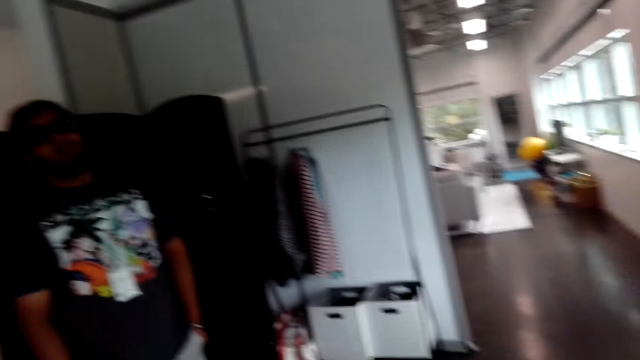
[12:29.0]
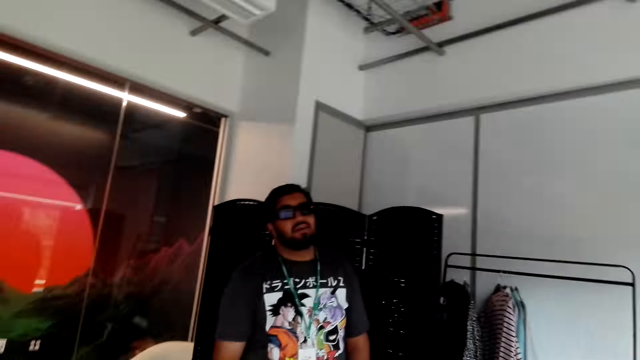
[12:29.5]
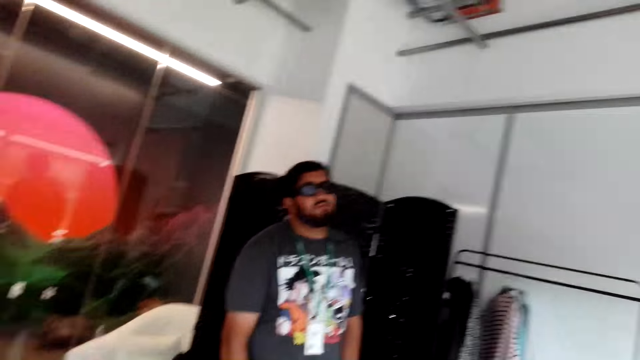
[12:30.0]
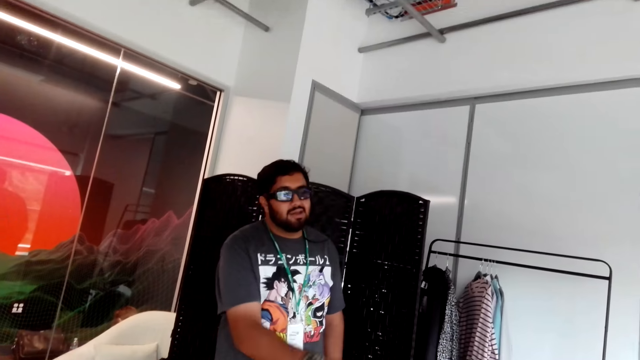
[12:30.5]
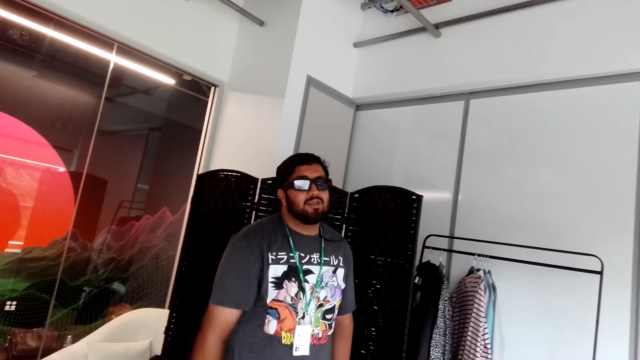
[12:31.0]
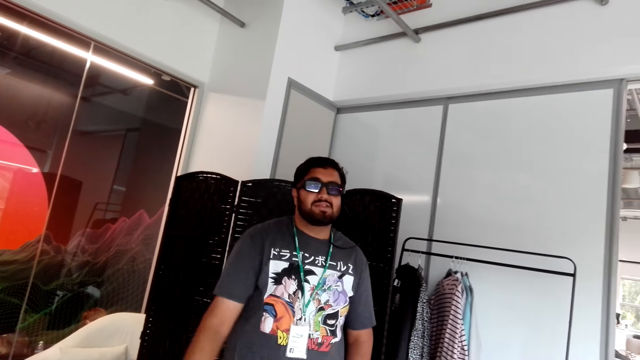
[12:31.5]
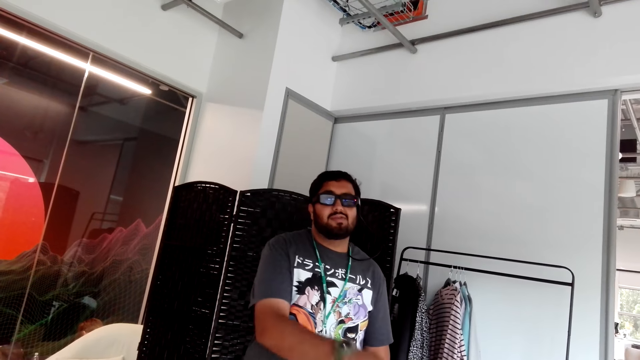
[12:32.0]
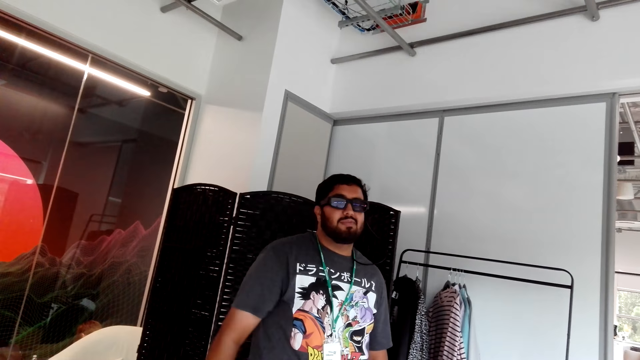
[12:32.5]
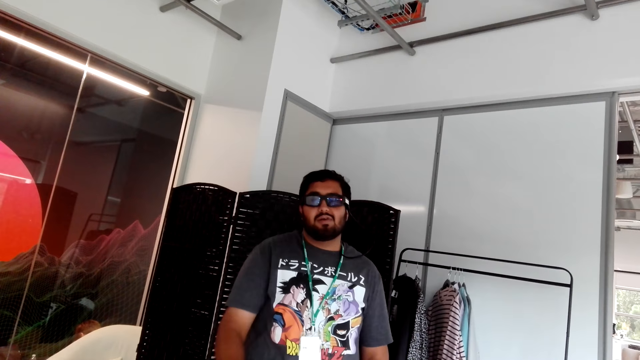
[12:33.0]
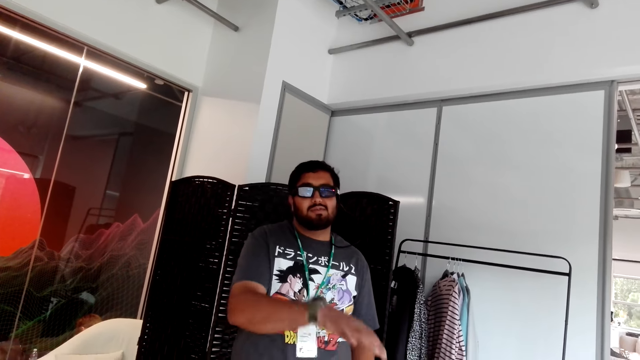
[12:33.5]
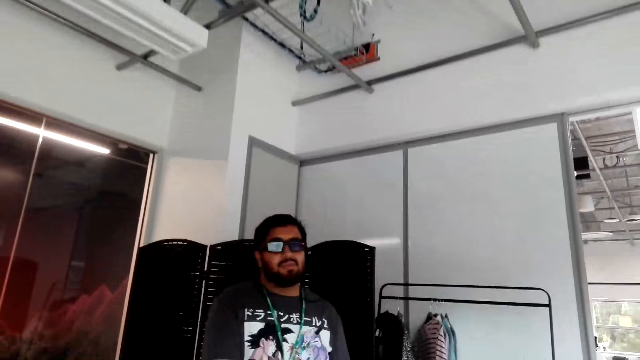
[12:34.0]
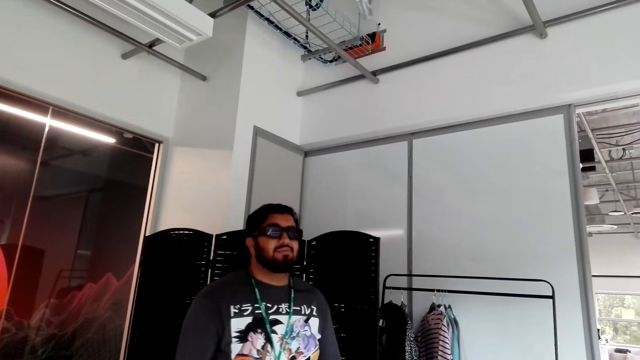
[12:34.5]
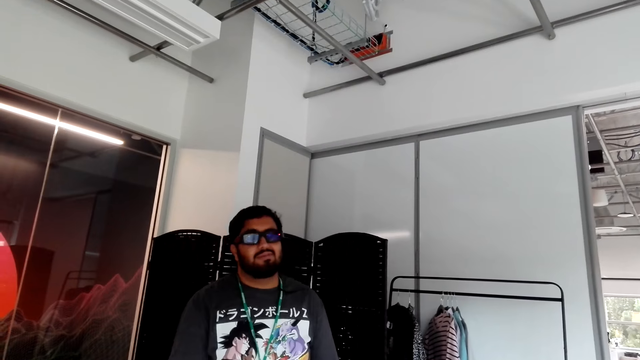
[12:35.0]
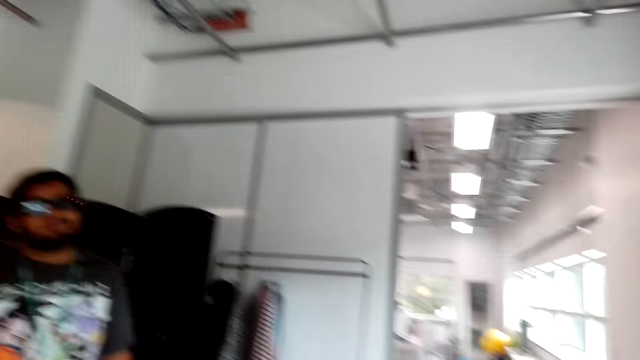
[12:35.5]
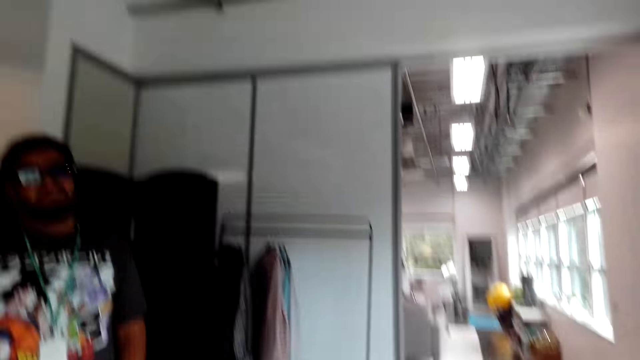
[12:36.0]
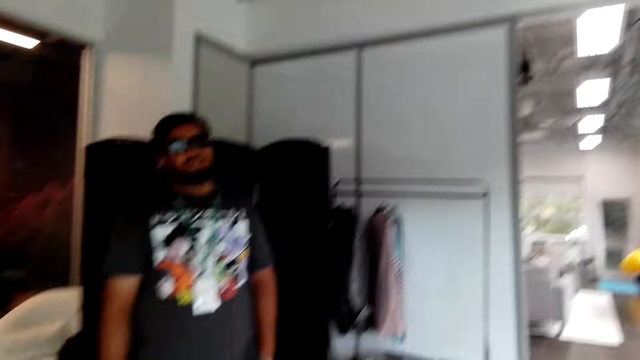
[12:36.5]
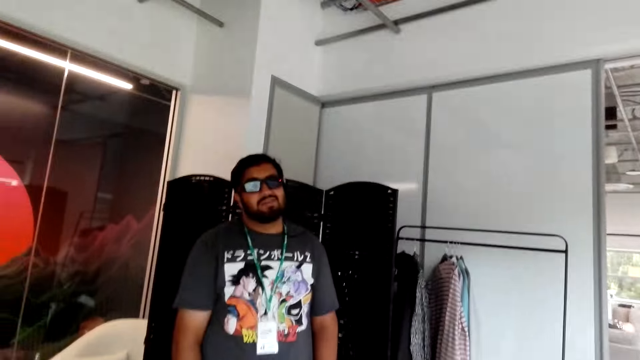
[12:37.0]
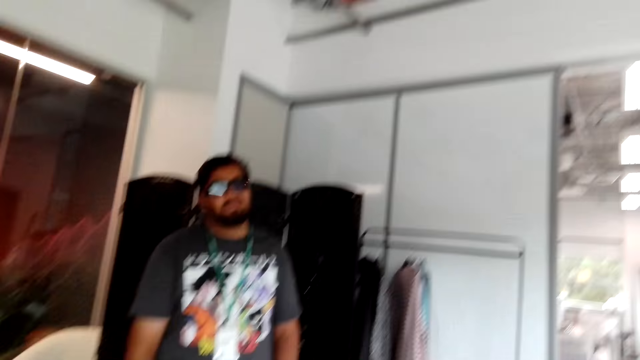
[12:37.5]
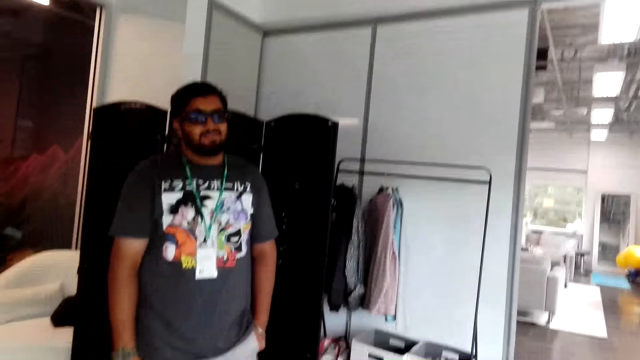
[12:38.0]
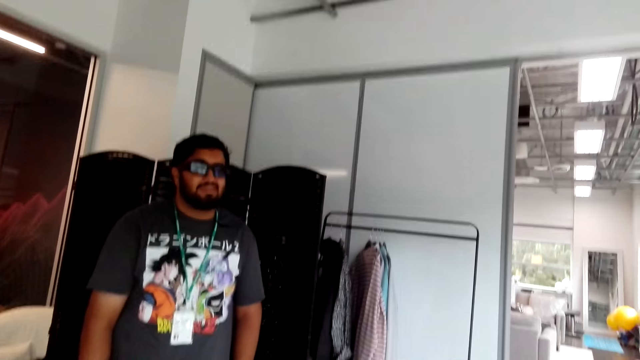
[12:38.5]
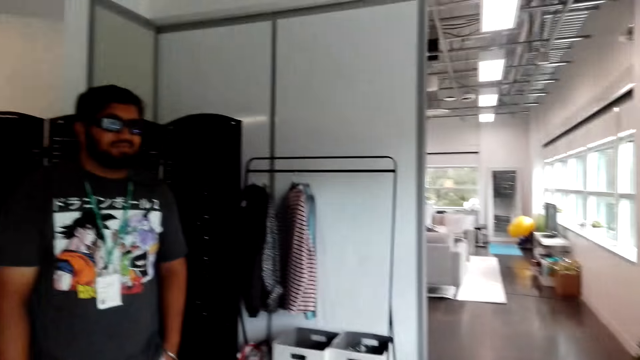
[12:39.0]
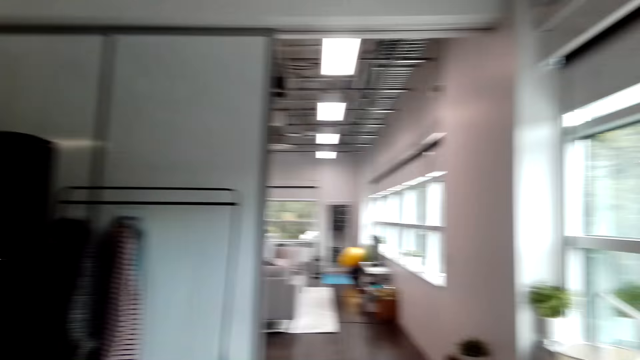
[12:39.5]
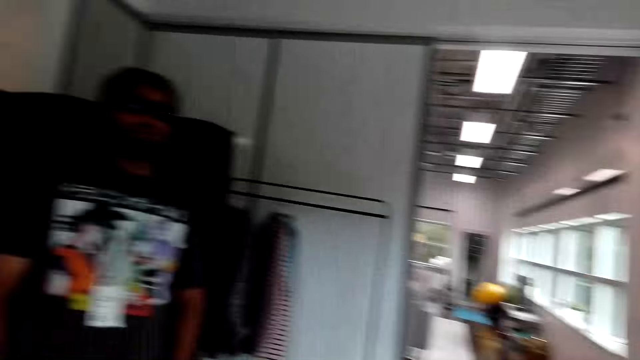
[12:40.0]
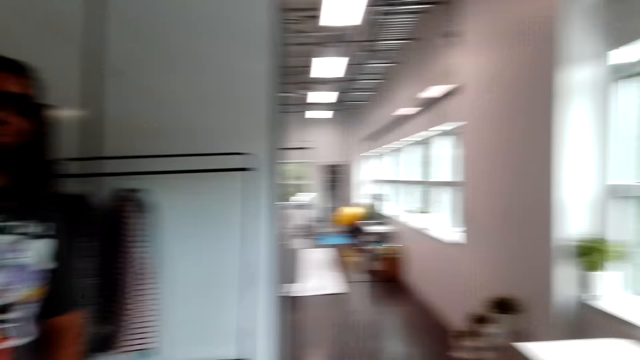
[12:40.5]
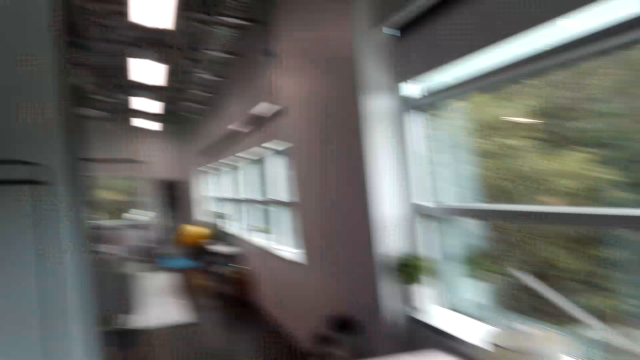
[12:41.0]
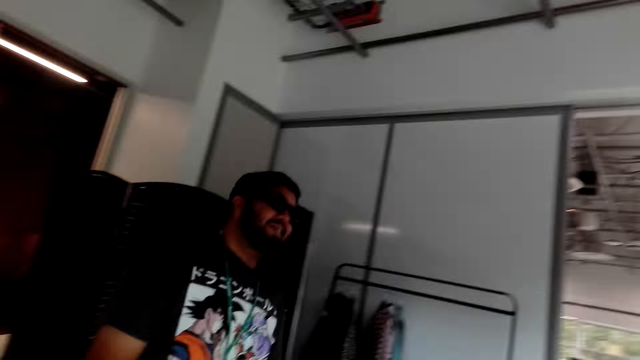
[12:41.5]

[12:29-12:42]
The camera wearer looks around the bedroom. A man converses with a woman. The man does a hand movement. The man converses with the woman. The camera wearer looks around the bedroom.

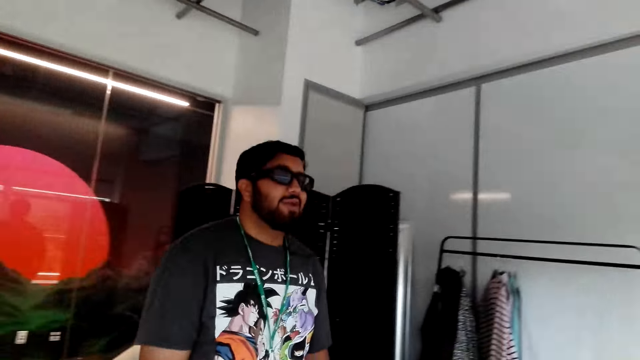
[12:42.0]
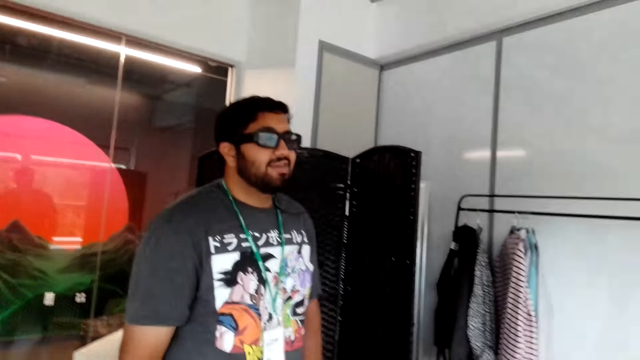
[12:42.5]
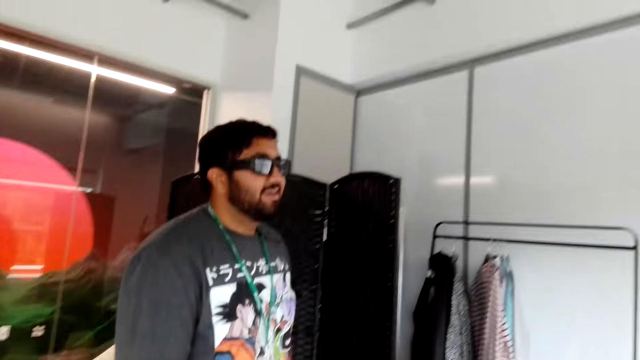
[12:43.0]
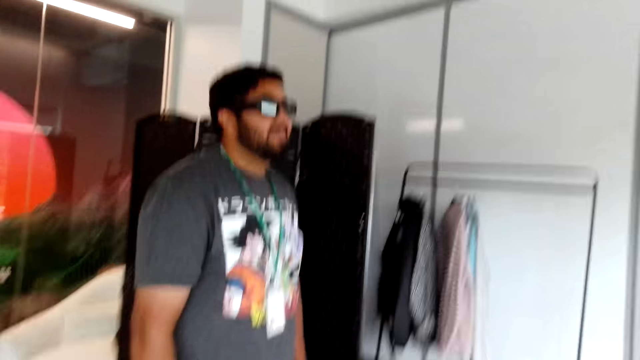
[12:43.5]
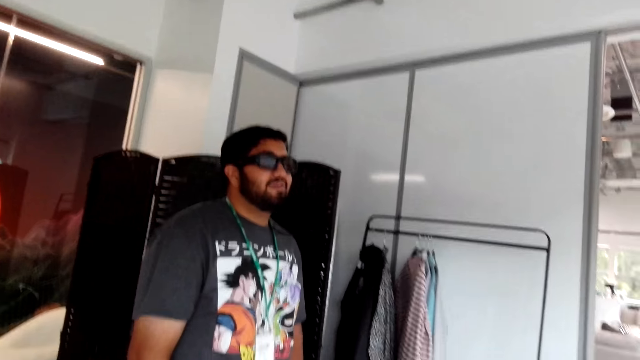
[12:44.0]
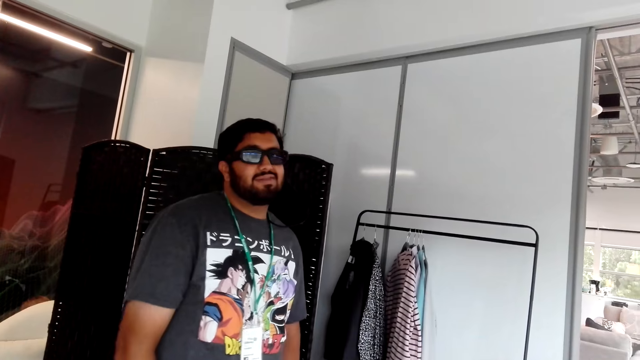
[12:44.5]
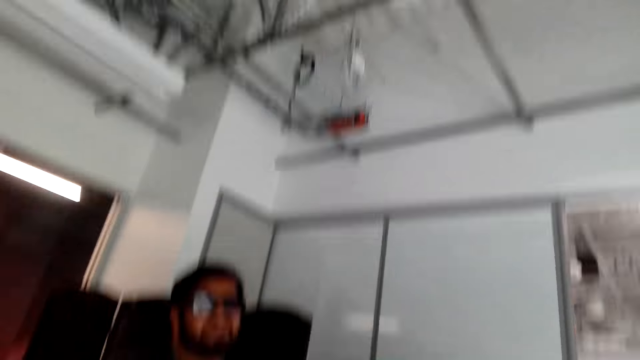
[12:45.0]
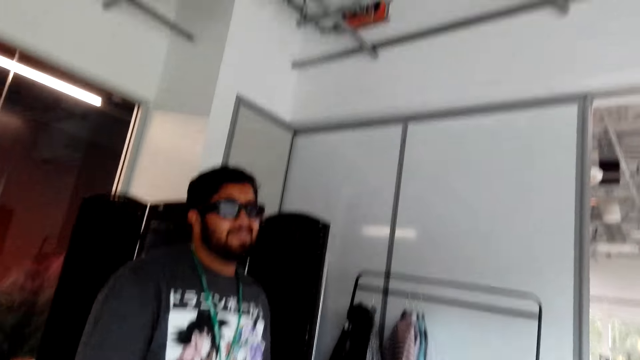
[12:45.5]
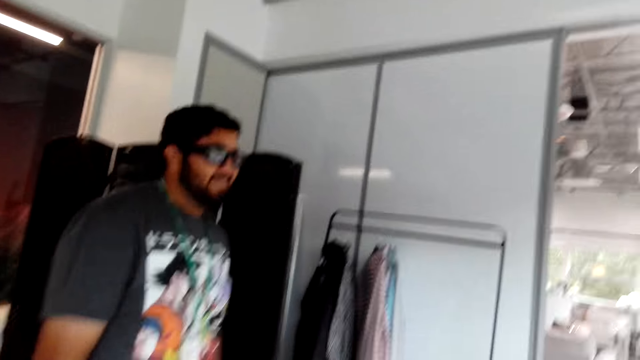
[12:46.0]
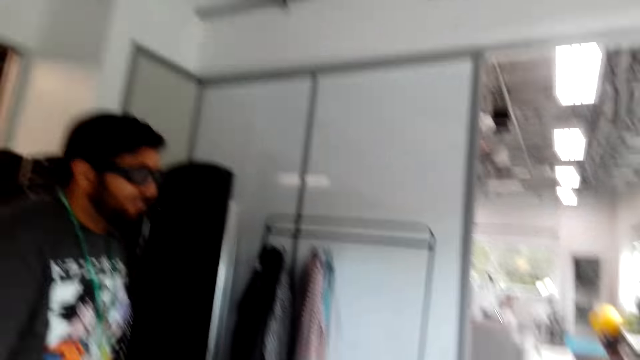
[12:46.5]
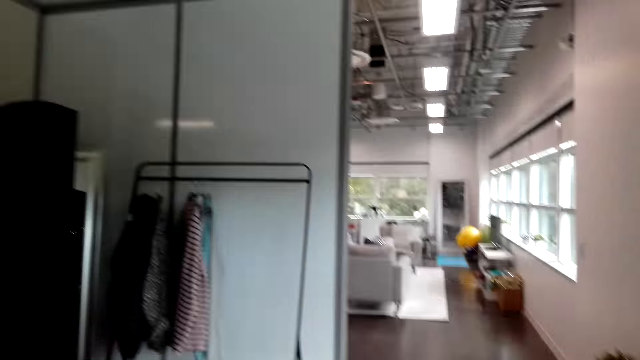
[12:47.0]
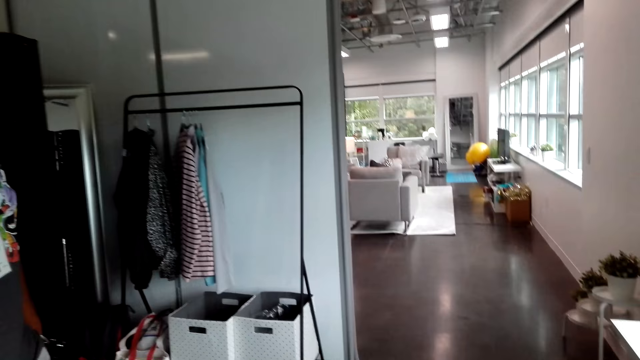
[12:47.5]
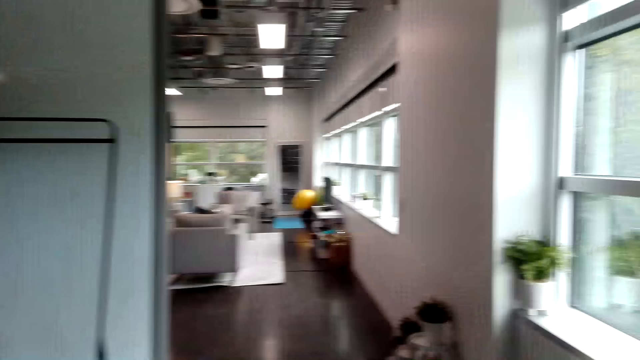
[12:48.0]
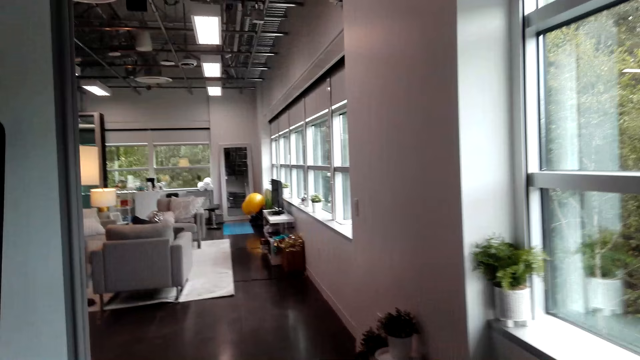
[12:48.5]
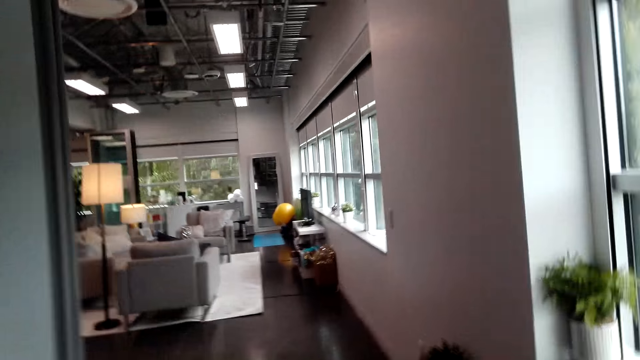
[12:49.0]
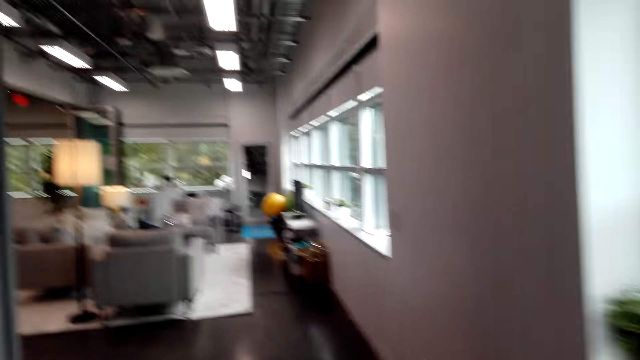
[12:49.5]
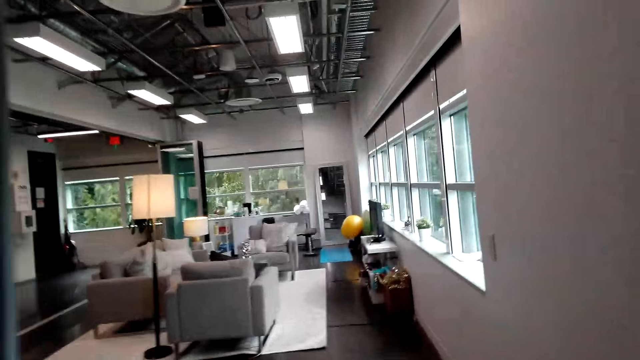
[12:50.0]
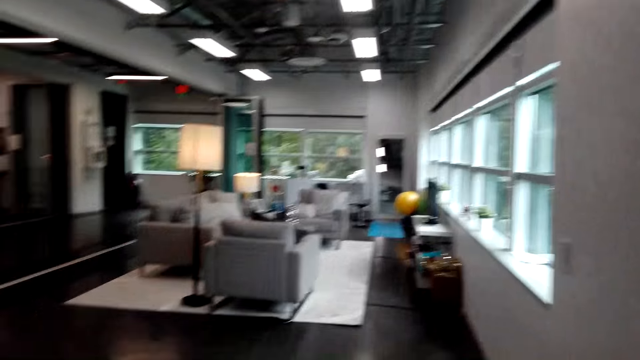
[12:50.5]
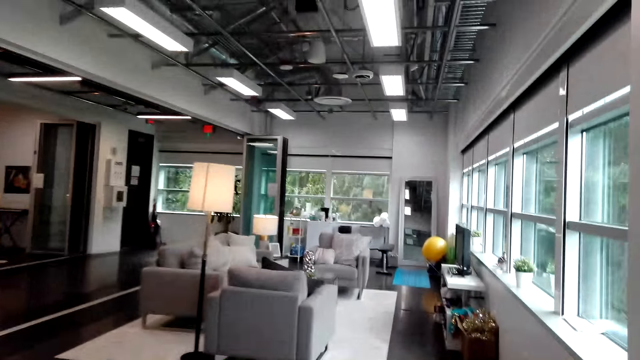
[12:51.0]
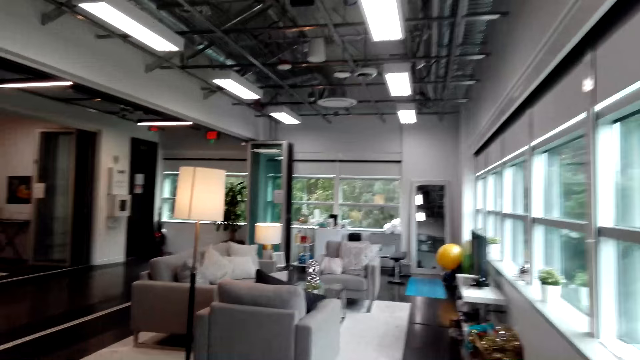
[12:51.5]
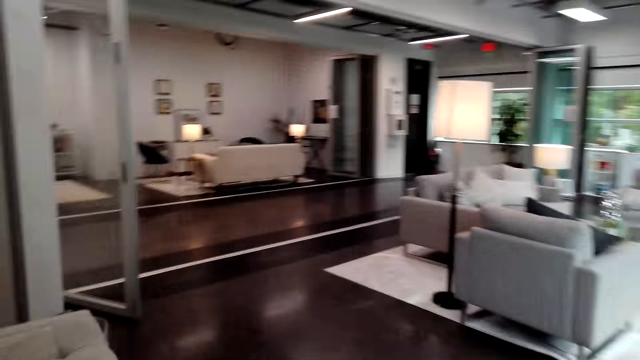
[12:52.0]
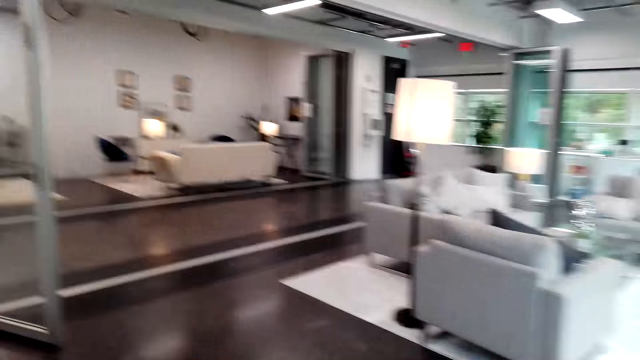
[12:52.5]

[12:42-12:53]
A man converses with a woman. The camera wearer walks around the house with the man. They walk towards the living room.
